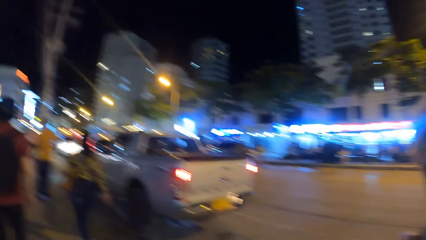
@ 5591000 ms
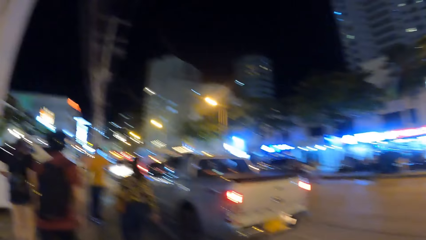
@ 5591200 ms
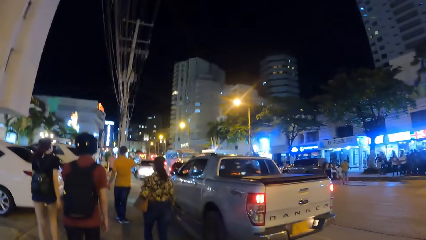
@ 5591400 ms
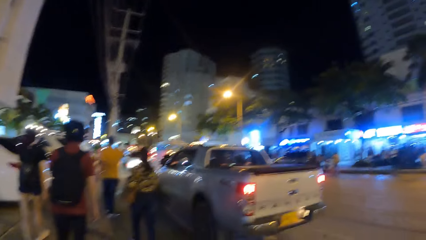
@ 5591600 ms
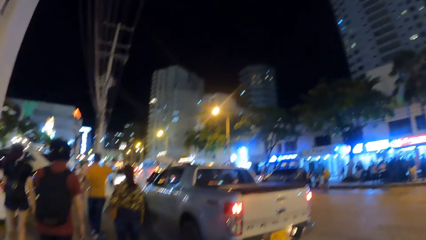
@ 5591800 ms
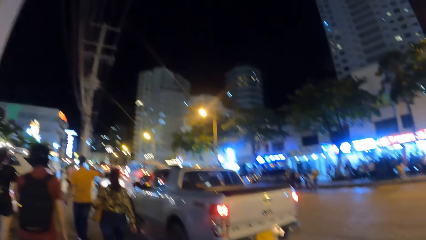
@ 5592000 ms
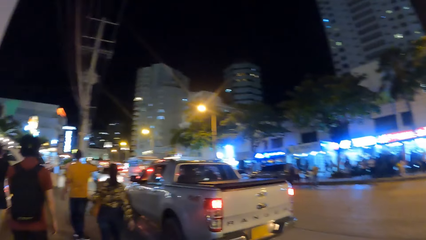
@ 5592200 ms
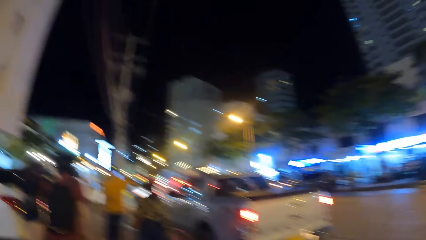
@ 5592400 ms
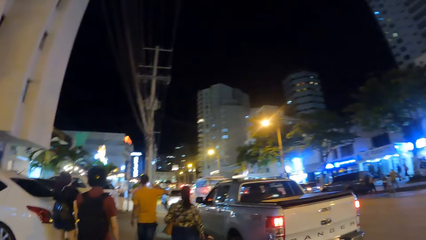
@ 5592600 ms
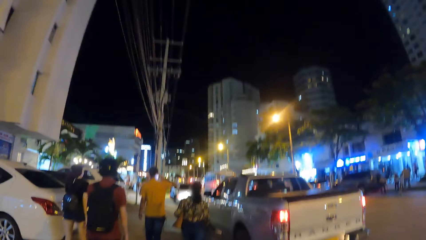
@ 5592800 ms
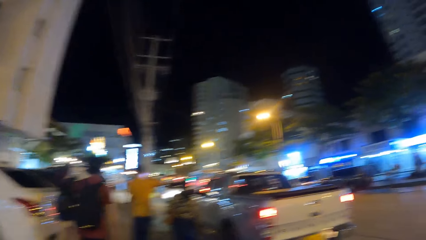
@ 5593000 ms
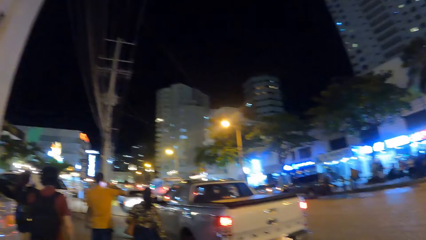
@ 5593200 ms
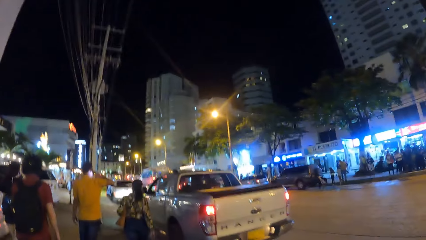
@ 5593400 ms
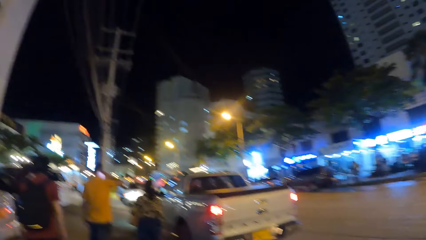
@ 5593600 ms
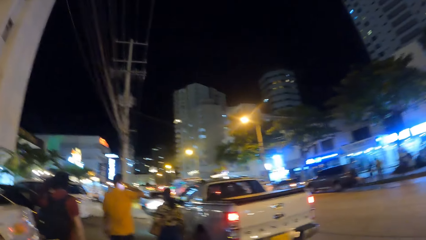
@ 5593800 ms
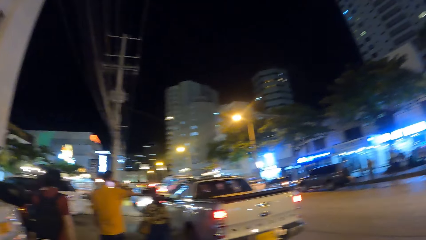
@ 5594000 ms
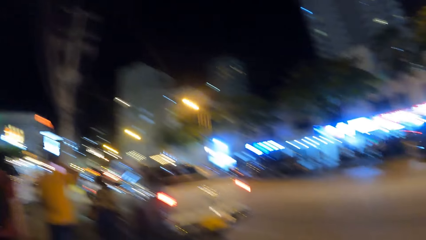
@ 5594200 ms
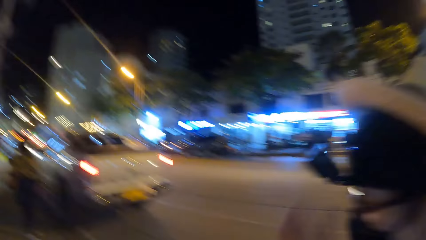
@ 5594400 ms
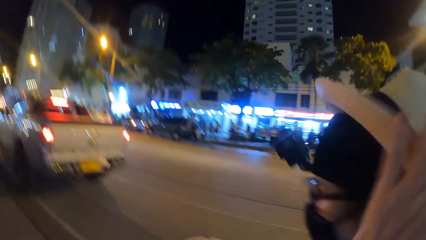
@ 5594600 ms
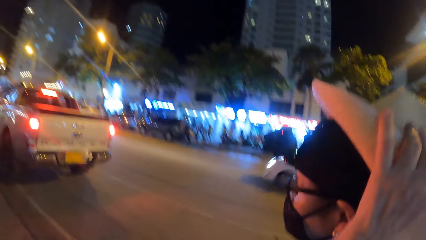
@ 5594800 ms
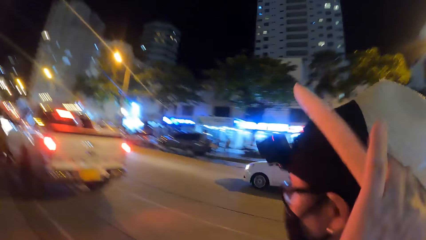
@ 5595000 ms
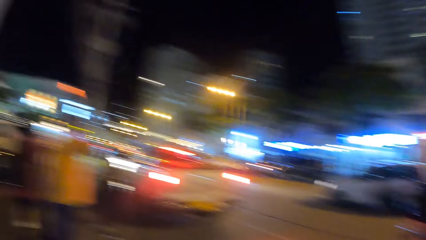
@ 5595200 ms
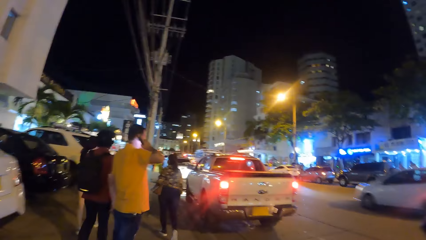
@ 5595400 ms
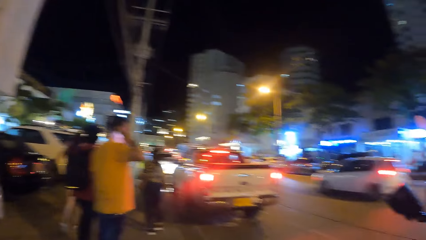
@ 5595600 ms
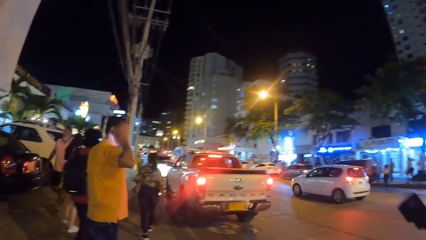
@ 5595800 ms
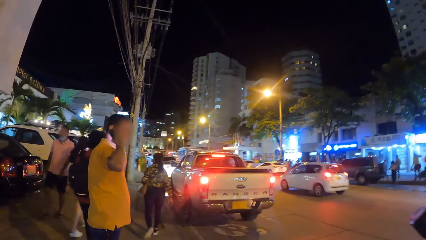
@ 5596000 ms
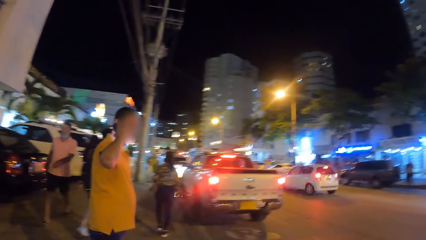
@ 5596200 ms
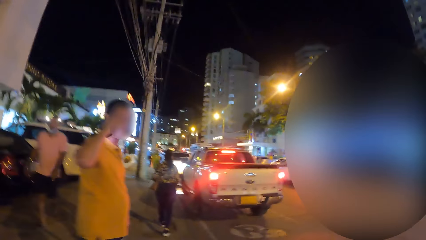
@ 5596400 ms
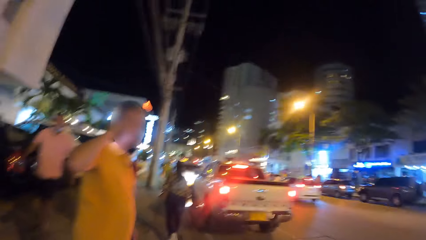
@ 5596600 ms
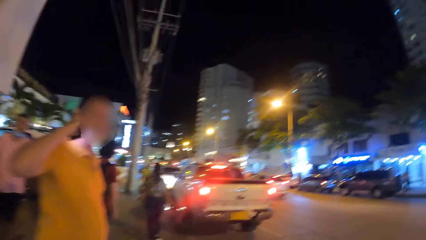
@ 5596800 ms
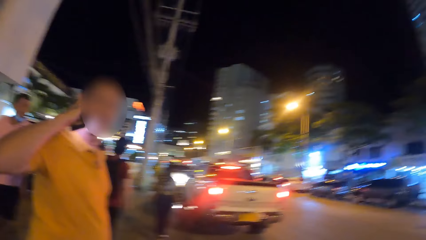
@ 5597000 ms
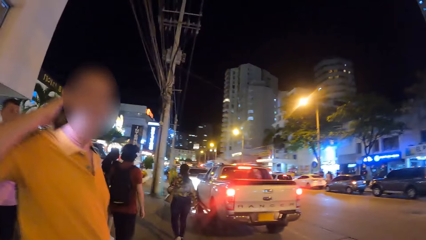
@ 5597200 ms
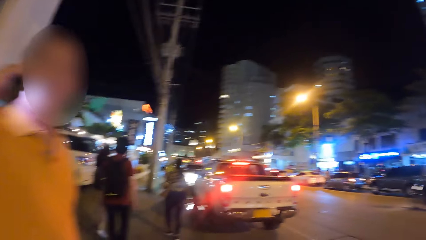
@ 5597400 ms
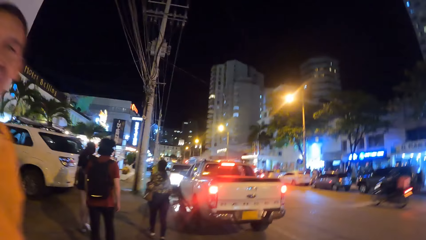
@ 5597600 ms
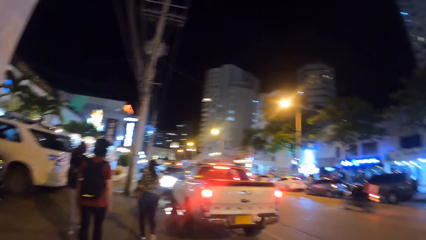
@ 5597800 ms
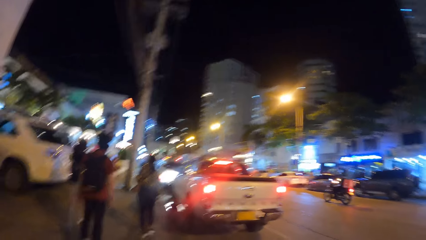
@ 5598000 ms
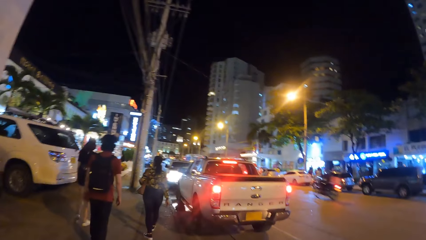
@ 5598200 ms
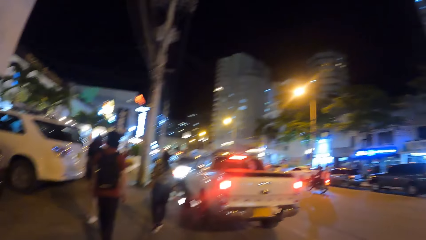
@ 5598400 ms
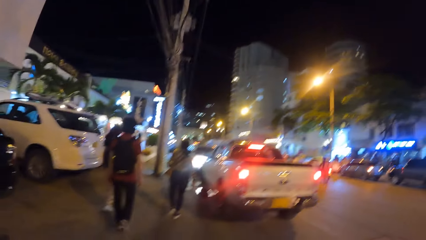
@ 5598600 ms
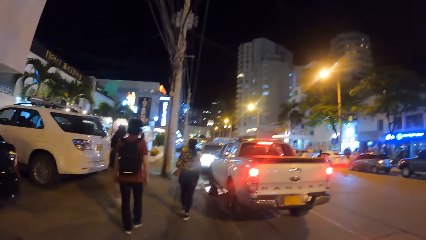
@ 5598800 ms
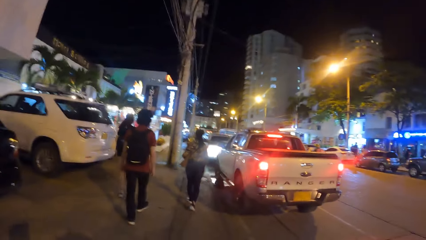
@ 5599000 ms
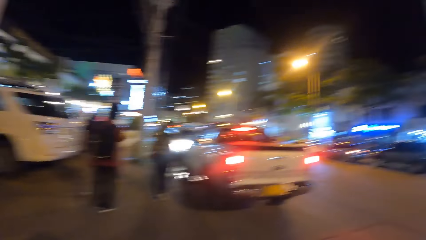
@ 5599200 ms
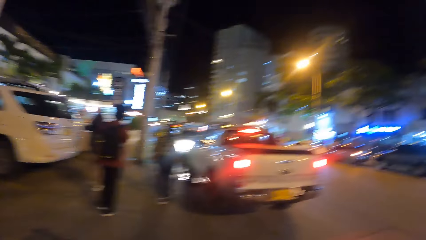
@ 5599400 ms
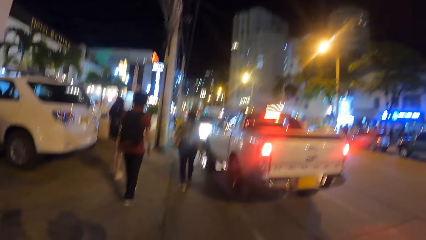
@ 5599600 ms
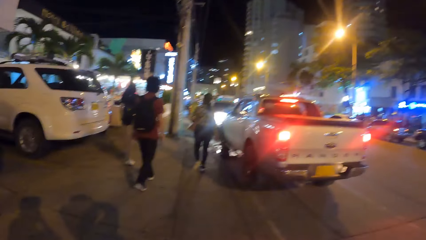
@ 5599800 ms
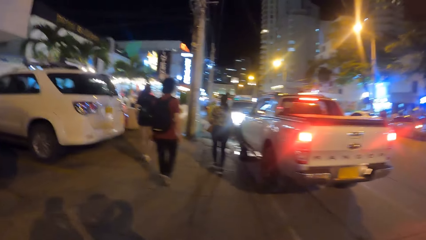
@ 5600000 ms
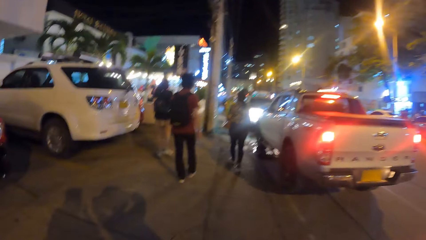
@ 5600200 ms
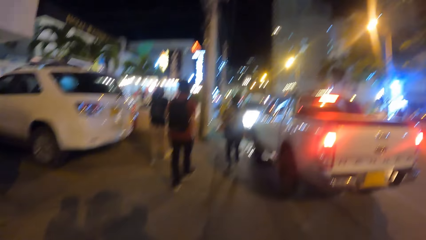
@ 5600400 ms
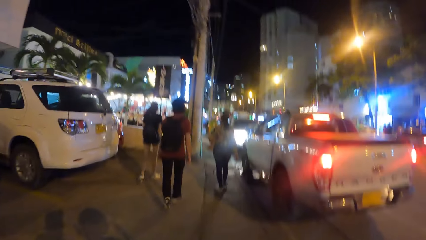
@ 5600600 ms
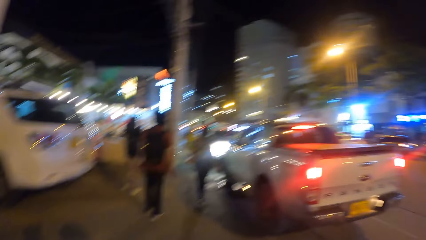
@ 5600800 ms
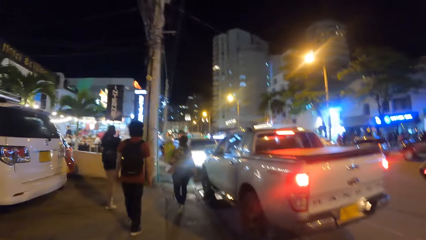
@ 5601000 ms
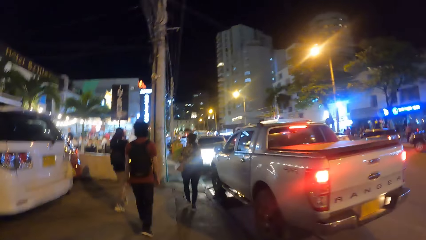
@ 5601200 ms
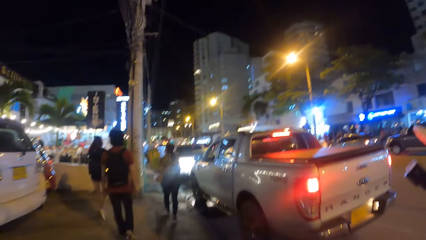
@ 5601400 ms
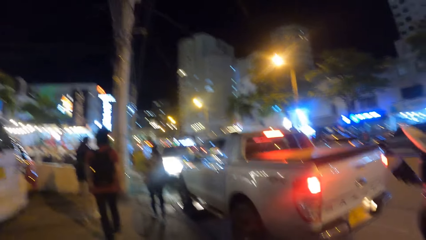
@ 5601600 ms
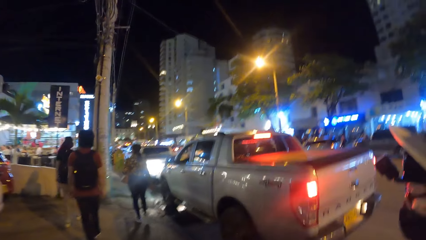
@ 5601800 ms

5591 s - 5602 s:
The camera wearer looks at a woman. The woman touches the cap. The camera wearer walks on the pavement.

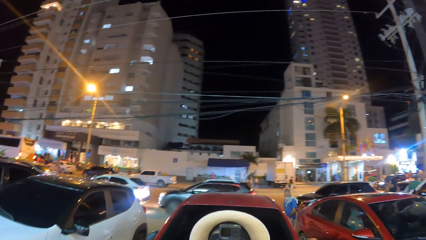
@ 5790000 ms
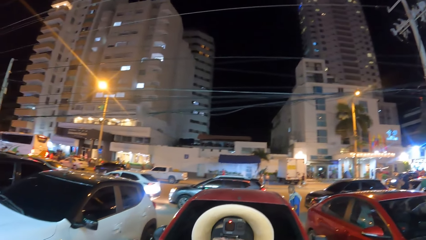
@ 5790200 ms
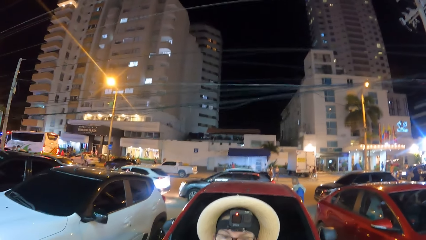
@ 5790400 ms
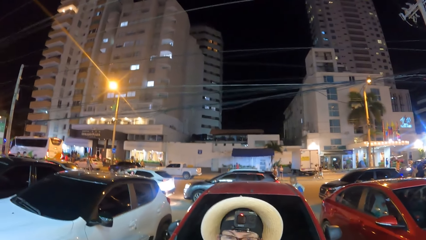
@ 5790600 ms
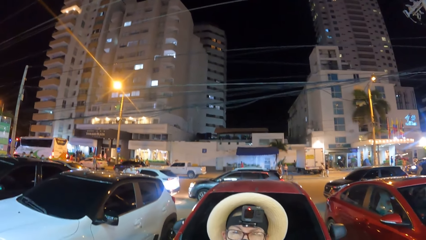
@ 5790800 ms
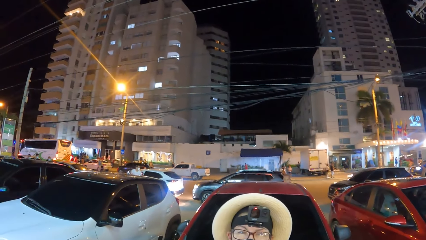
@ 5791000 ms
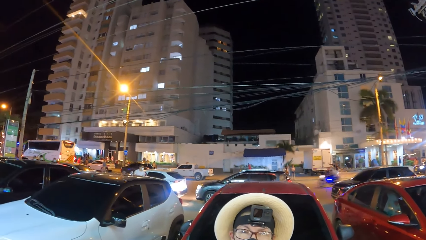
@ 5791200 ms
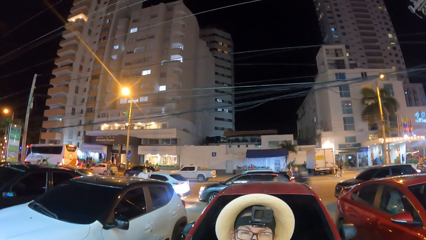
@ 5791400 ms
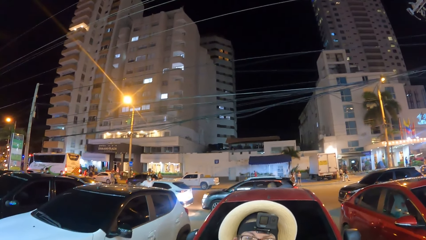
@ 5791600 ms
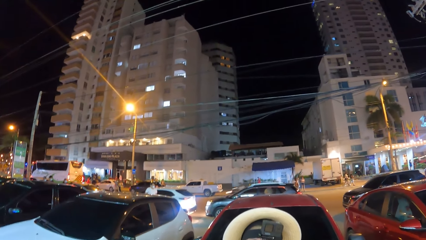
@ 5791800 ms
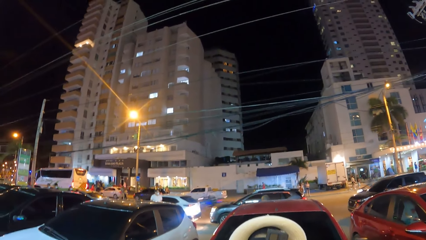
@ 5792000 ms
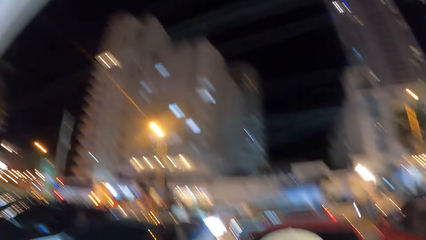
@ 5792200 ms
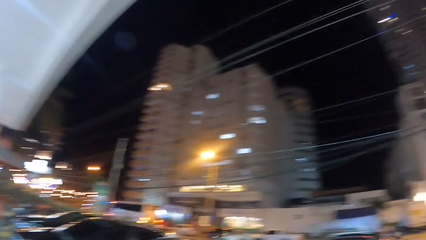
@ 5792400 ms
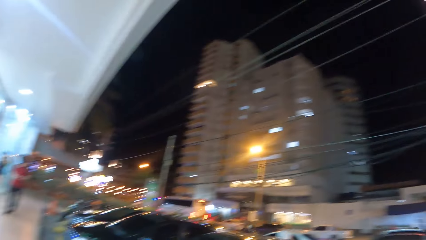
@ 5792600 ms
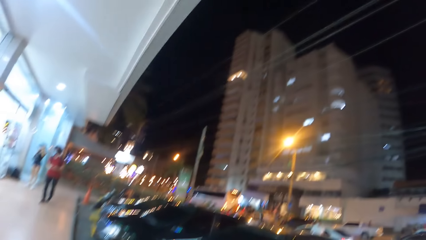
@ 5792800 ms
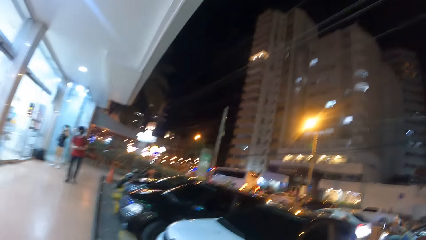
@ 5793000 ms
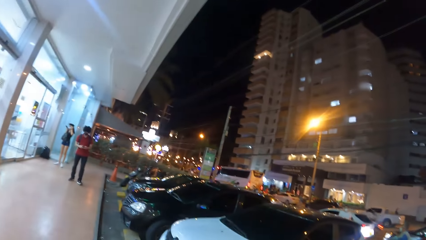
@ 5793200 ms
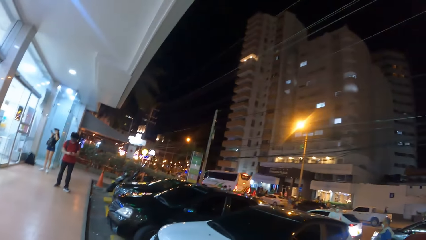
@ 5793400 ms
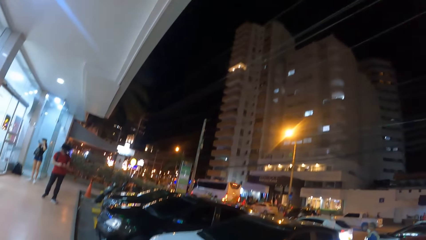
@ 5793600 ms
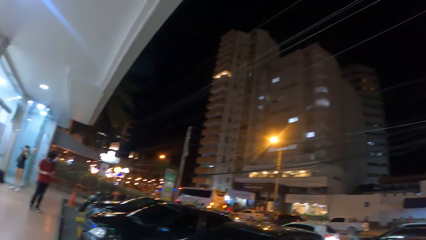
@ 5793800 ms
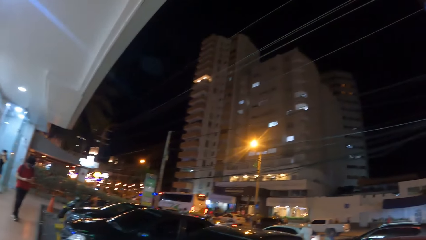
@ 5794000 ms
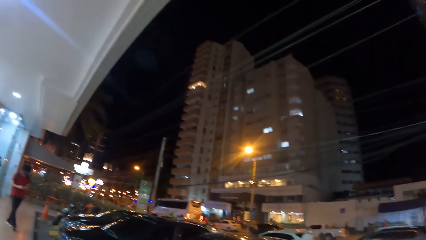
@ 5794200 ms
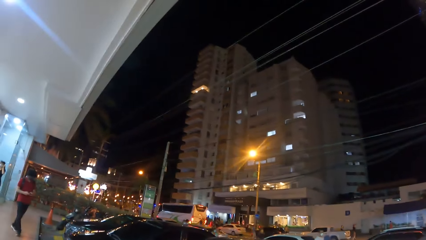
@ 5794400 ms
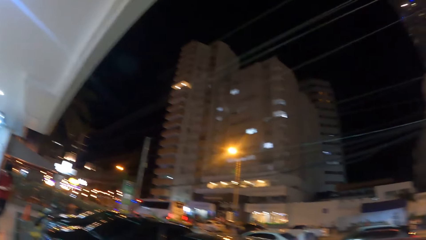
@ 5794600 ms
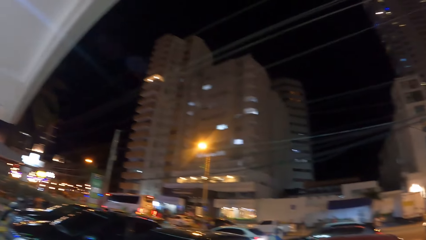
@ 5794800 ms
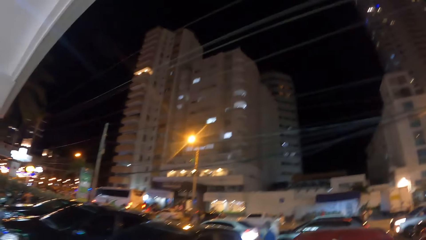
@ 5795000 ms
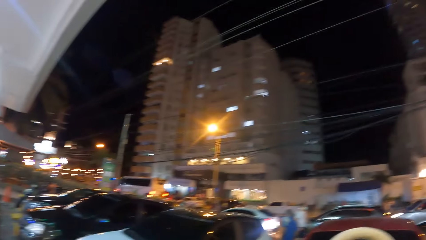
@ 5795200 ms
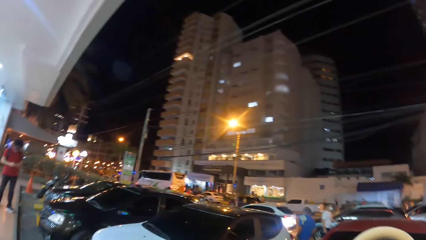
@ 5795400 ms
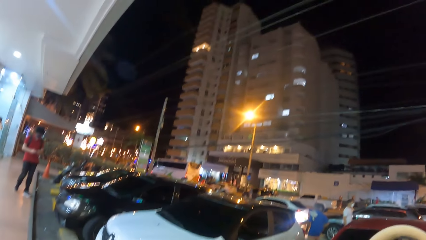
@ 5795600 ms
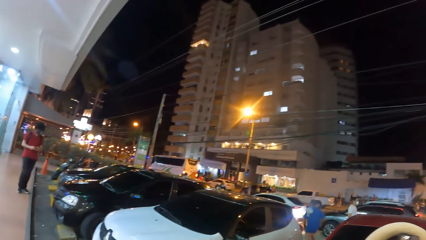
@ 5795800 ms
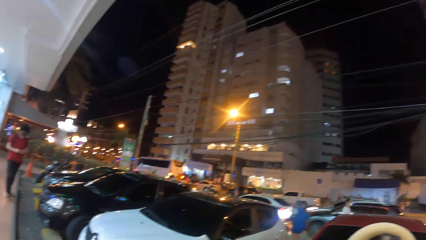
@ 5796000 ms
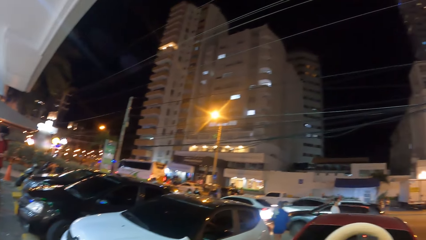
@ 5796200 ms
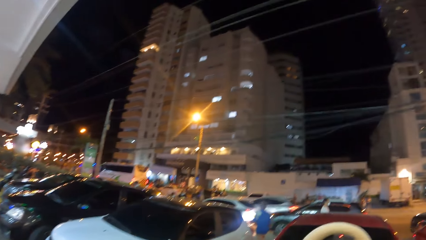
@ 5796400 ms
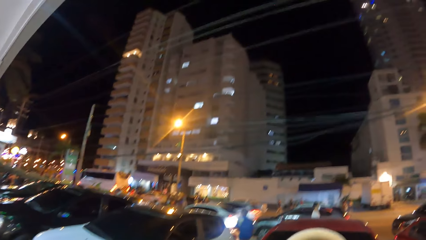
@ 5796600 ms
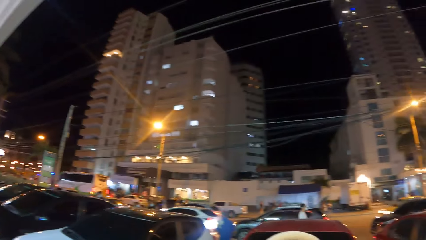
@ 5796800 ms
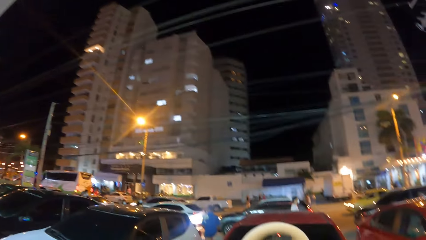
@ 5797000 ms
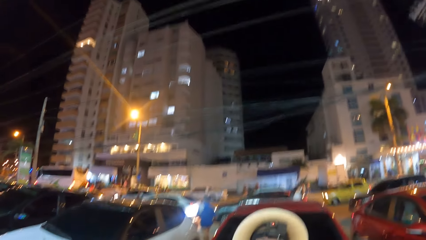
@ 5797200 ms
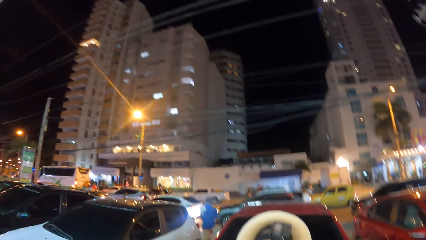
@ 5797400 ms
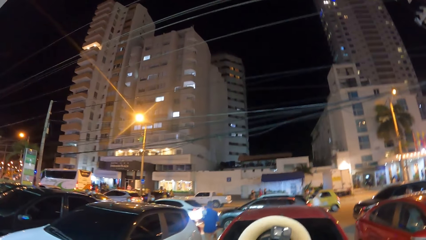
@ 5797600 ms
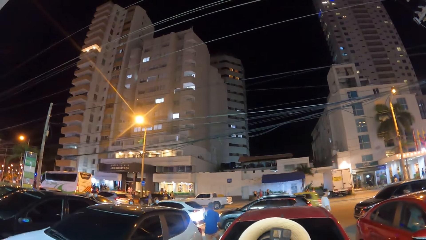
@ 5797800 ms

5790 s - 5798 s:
The camera wearer looks at a person. They look around.
